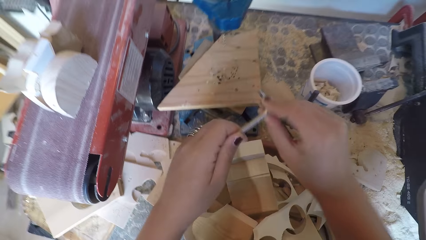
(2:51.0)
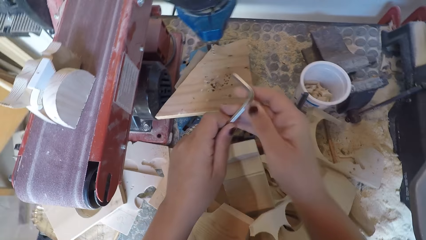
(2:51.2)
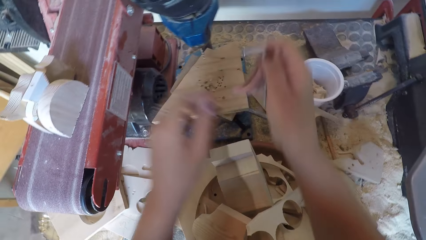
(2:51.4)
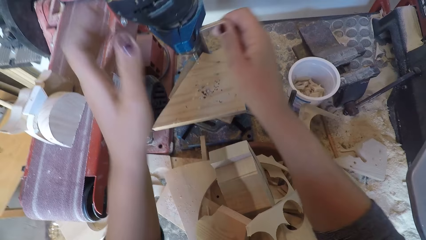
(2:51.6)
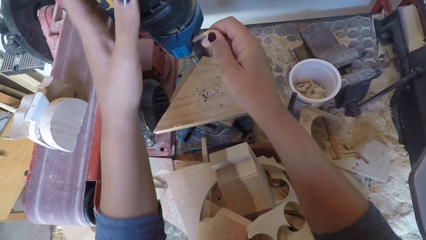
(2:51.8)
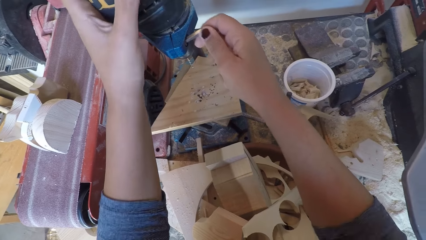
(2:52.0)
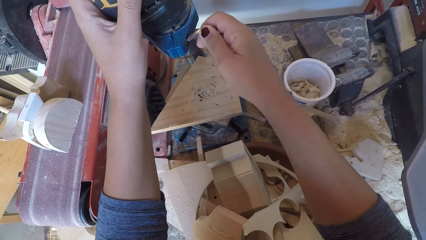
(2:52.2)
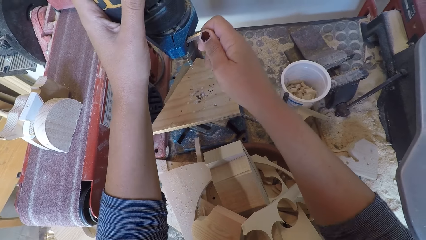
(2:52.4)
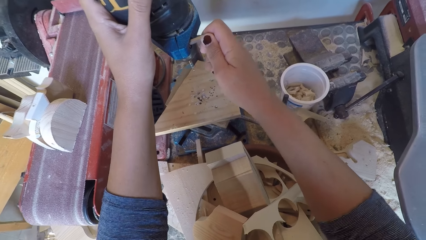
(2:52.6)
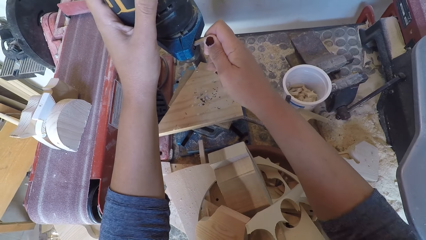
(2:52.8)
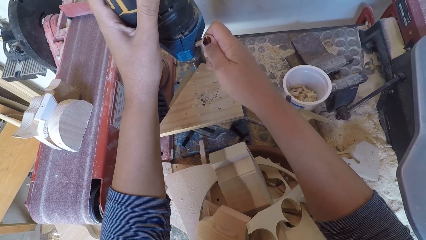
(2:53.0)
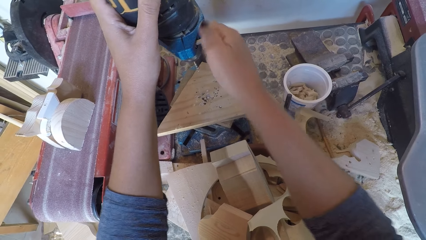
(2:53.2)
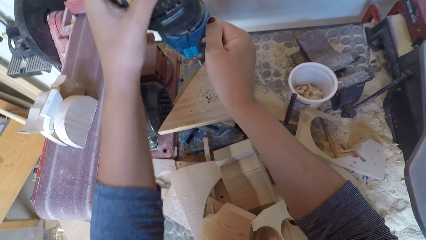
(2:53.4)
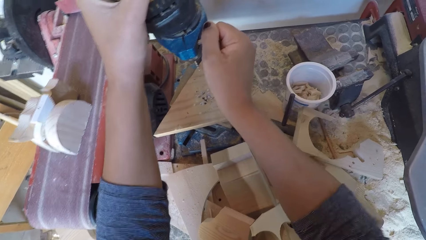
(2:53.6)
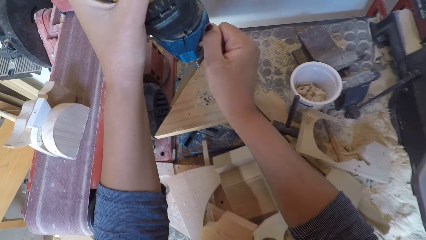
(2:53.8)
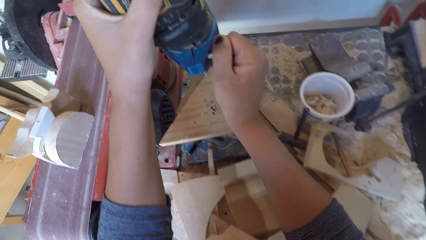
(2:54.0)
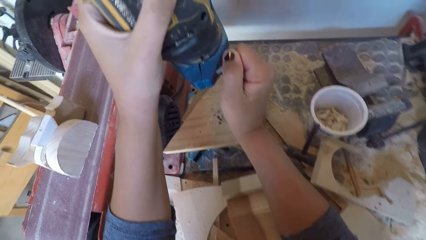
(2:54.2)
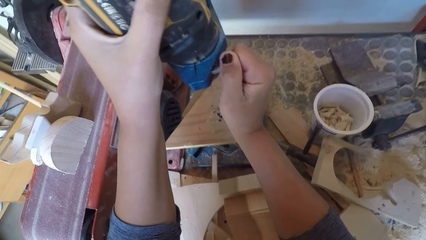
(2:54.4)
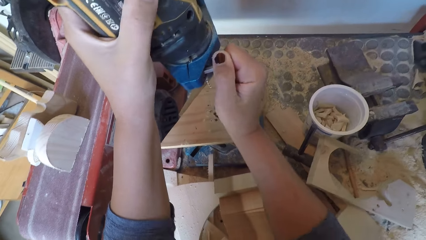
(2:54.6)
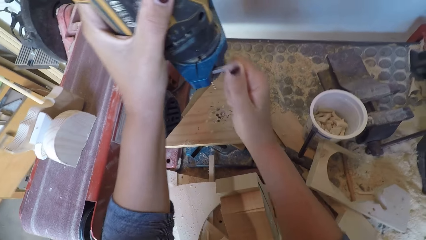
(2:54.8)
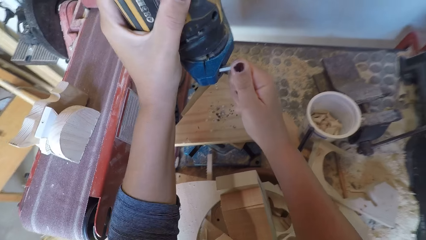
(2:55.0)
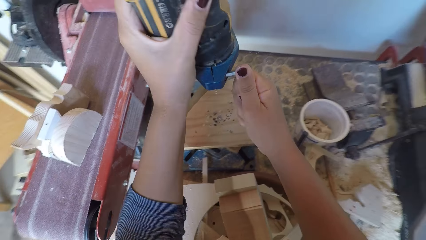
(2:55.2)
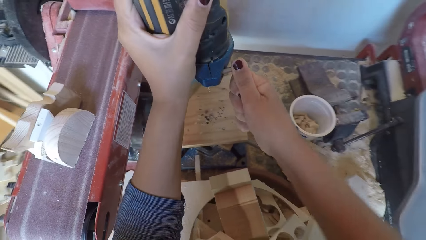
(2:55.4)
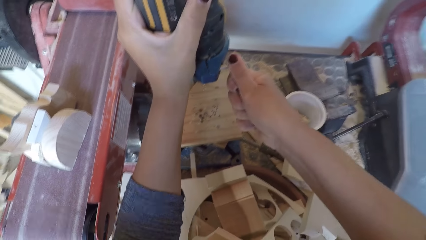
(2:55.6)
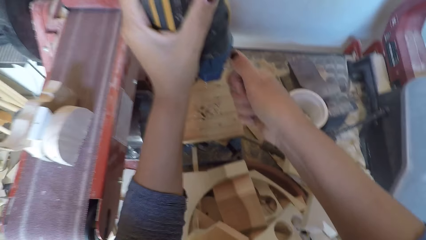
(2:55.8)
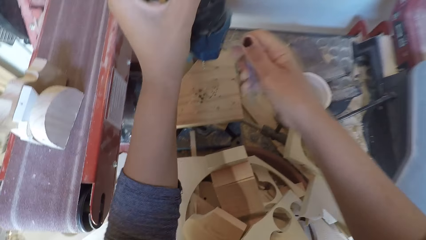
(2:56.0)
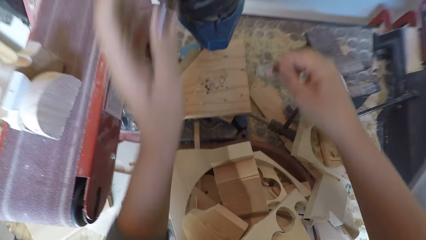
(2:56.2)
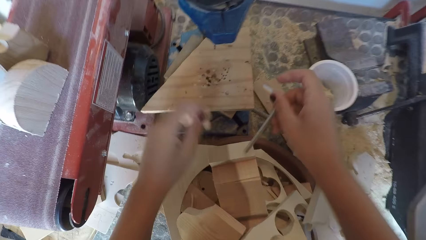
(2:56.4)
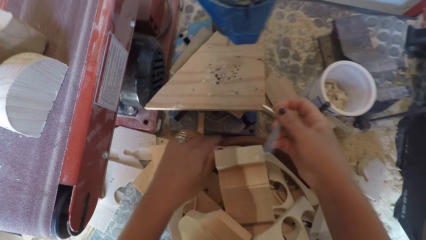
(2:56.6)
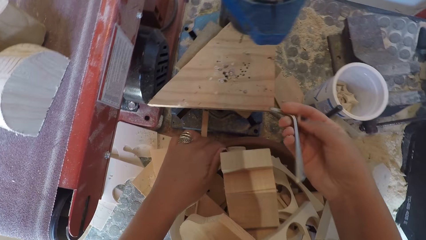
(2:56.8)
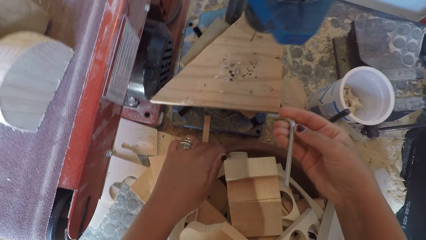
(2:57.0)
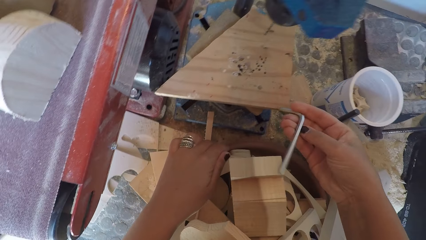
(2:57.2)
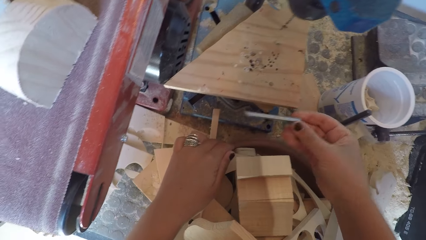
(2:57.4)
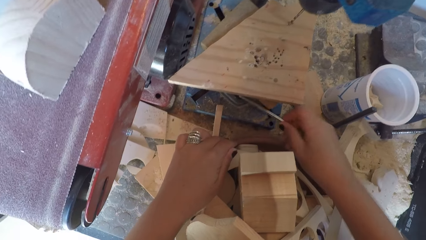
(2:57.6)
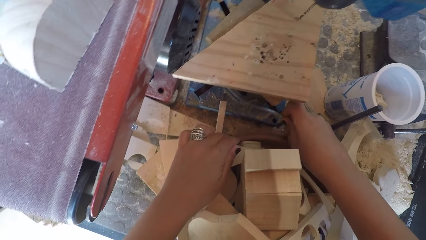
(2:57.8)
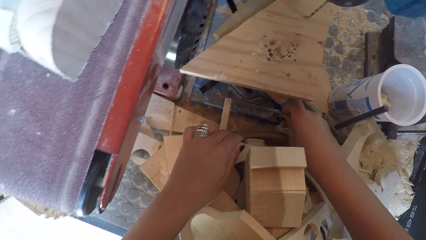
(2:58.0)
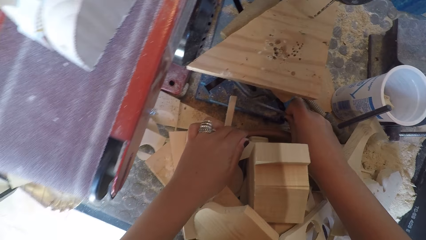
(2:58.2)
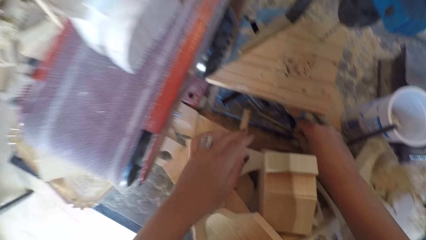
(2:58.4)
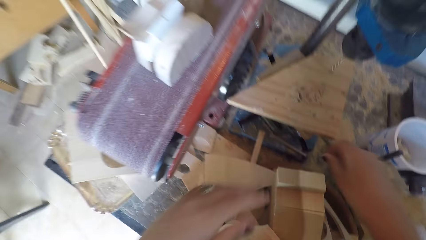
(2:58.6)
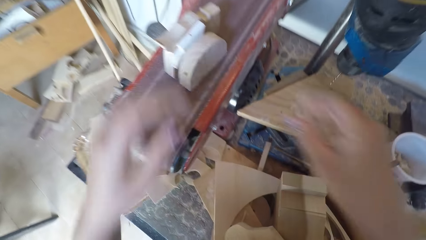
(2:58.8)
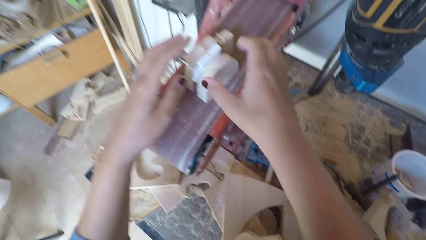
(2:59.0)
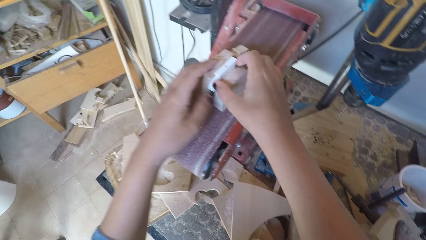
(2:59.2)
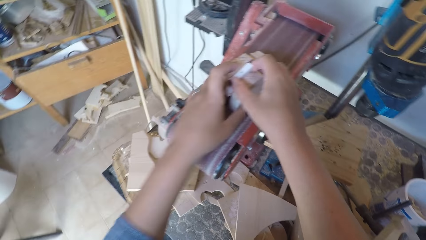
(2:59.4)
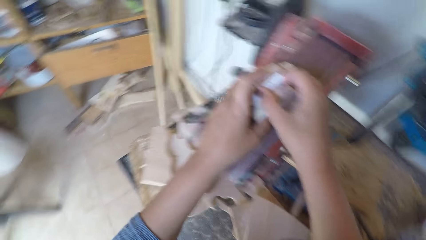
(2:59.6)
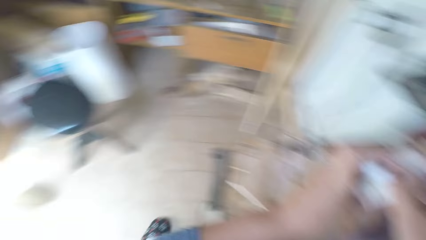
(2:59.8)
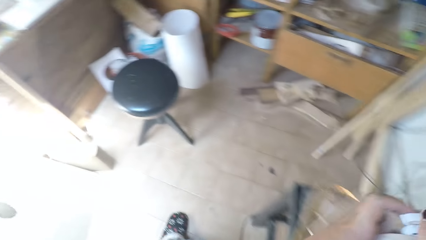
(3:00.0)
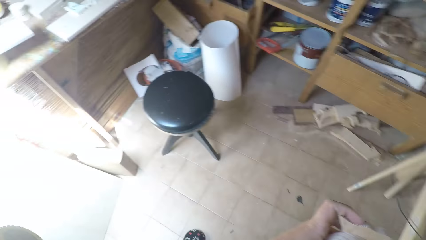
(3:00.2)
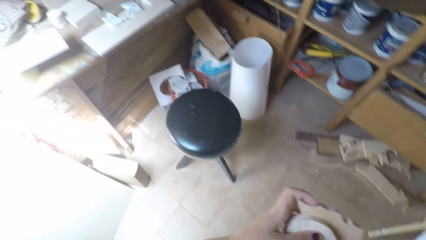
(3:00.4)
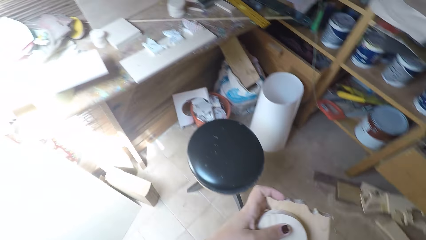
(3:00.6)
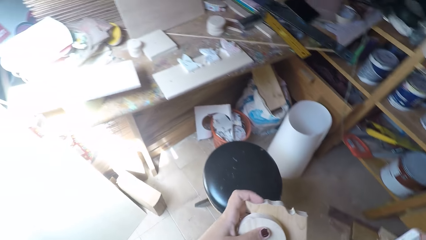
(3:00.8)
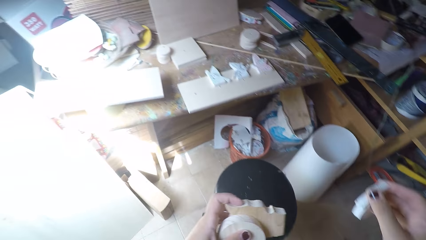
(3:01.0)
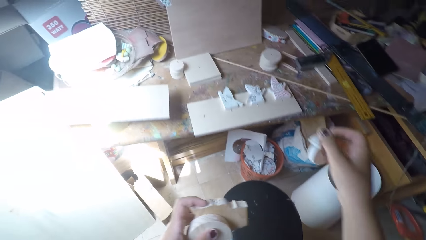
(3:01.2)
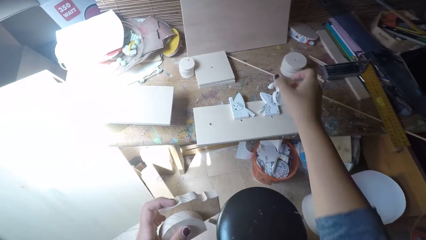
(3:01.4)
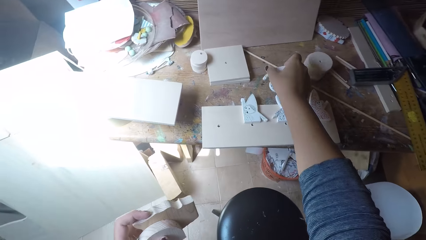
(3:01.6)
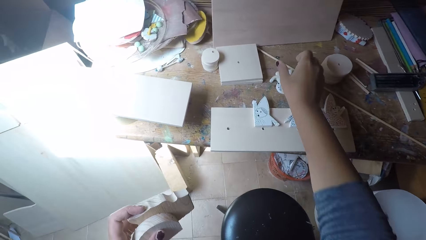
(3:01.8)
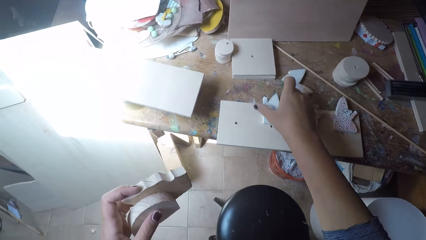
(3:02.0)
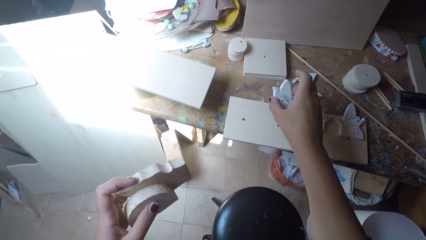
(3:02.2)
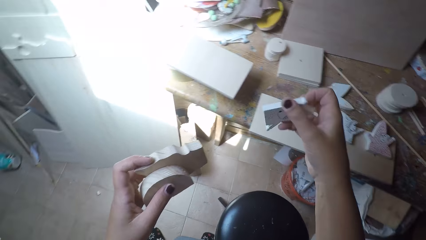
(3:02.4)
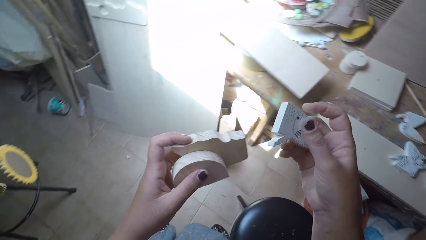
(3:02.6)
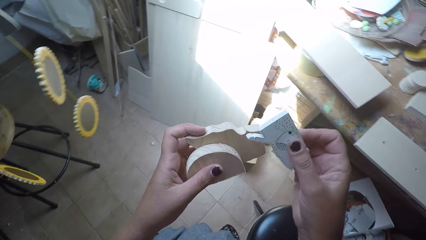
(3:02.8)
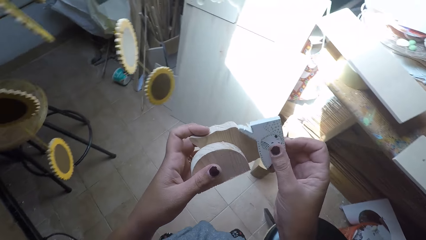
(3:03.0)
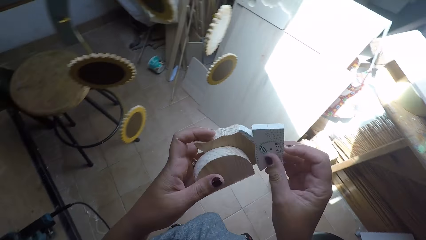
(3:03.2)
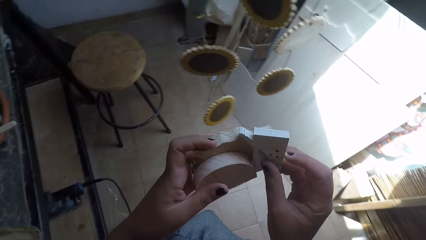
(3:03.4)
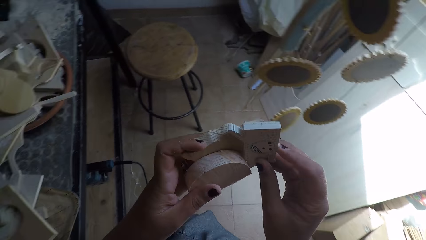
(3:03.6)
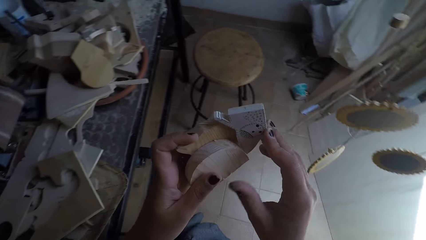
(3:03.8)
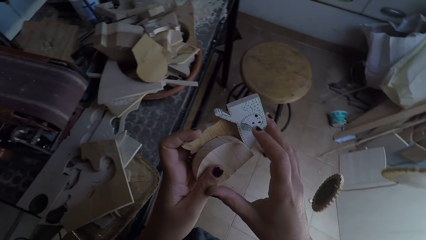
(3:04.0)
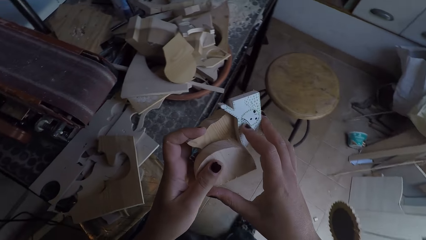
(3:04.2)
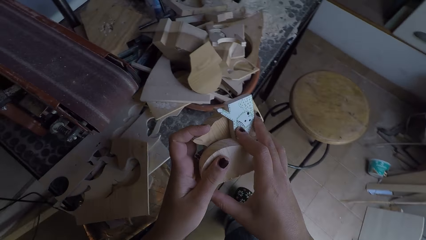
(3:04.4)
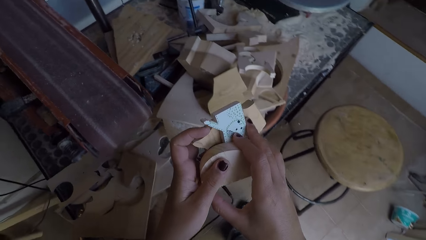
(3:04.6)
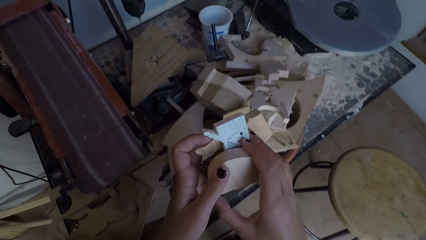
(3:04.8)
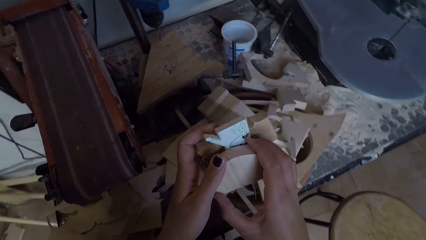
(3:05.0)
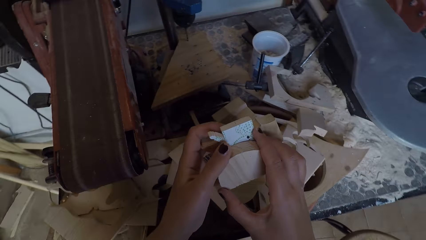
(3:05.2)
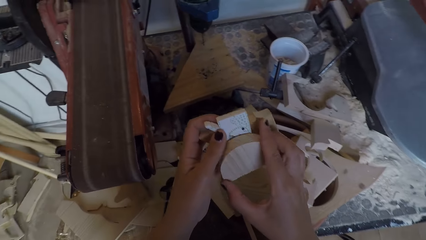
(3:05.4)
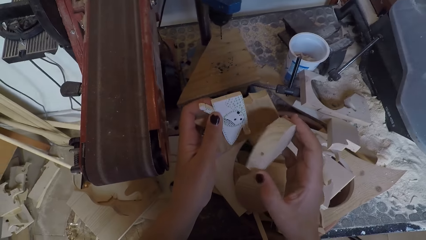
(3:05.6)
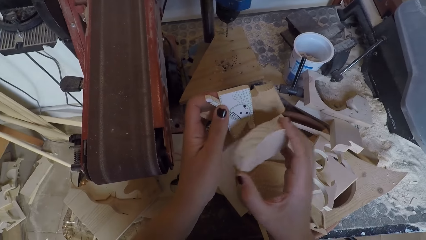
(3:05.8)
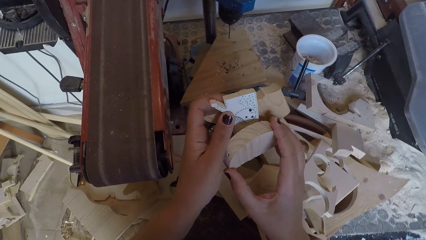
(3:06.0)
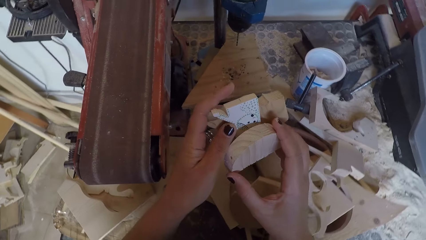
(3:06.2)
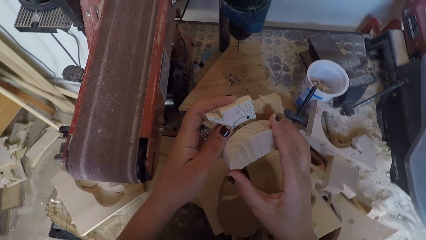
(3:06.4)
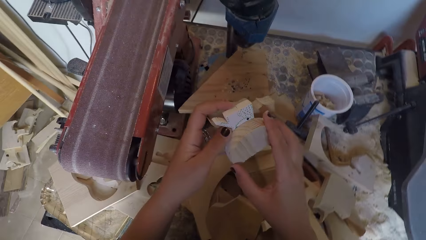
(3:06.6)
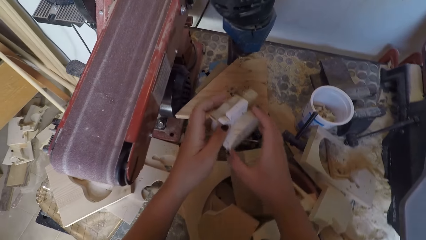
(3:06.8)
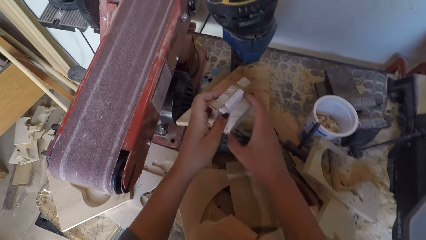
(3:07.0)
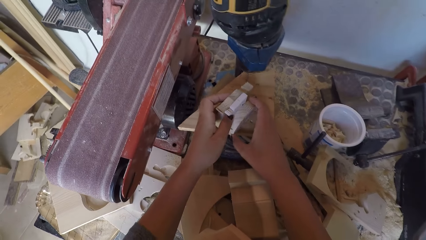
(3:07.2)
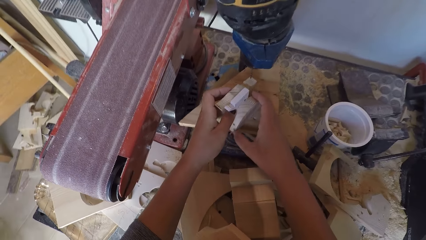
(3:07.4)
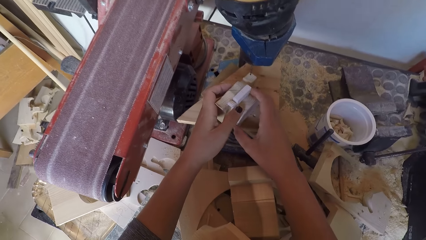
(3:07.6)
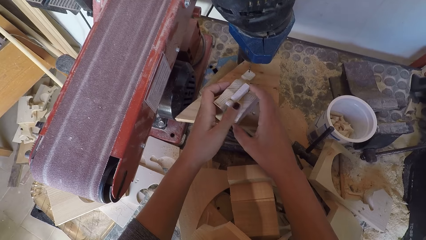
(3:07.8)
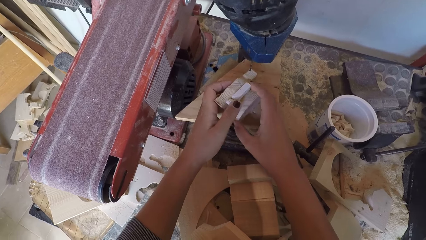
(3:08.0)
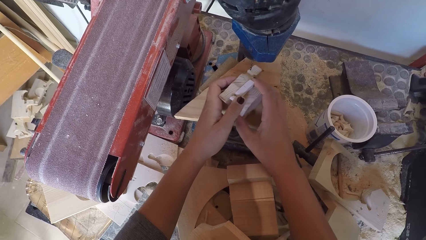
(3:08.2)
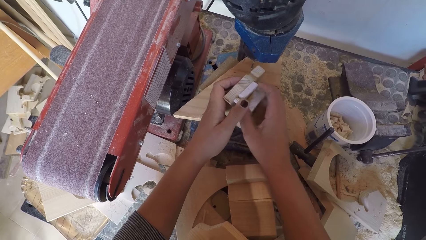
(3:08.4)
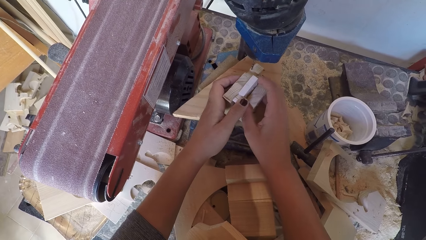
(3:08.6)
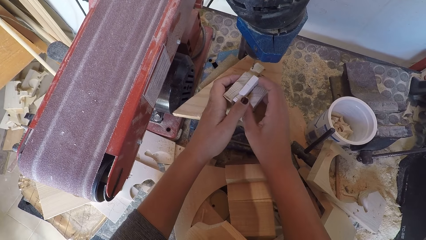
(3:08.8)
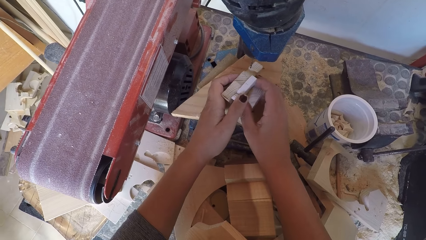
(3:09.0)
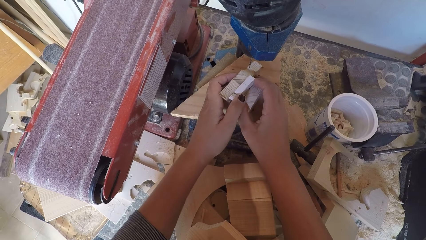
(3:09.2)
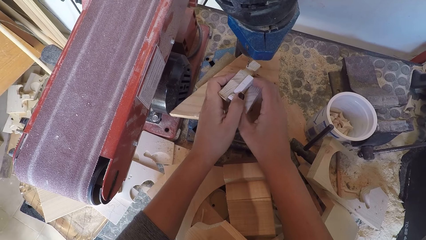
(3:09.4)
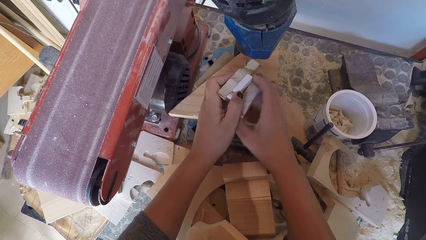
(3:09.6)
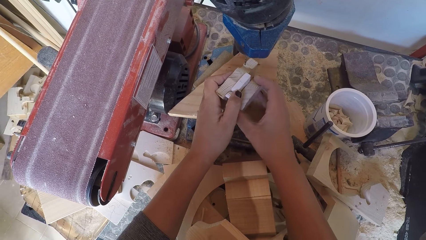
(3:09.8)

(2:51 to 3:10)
The camera wearer picks a screw. They hold a piece of metal. They hold a drill. They tighten the nut of the drill machine. They fit the piece of metal in the drill. They hold the piece of metal. They put the piece of metal on the shelf. They turn around. They drop the screw. They hold the pieces of wood carvings on sandpaper. They pick the wood ornament from the cutter. They turn around and walk around. They hold the pieces of wood carvings. They drop the wood ornament on the work bench. They pick the wood ornament from the work bench. They turn around. They place the wood ornaments in between two woods. They place the wood ornament on the drill board under the drill bit.
